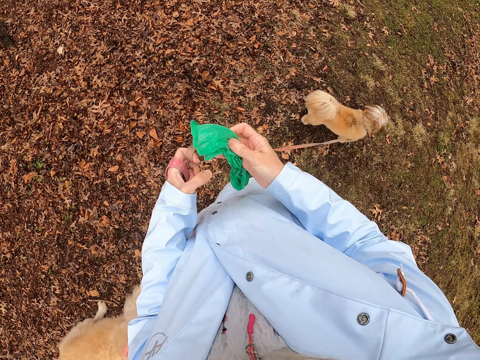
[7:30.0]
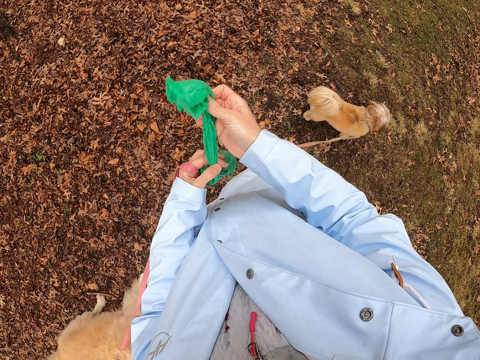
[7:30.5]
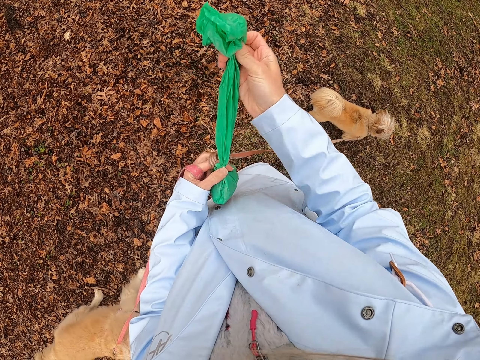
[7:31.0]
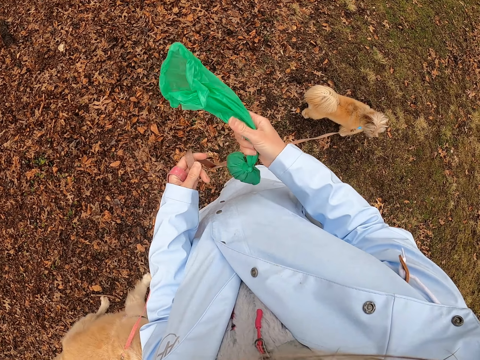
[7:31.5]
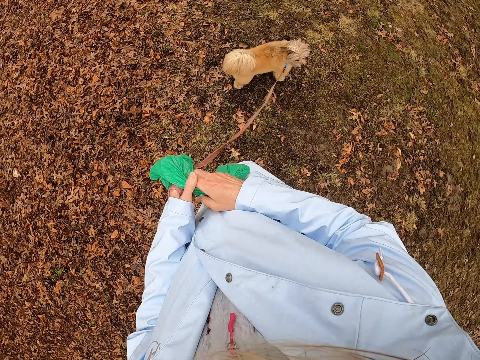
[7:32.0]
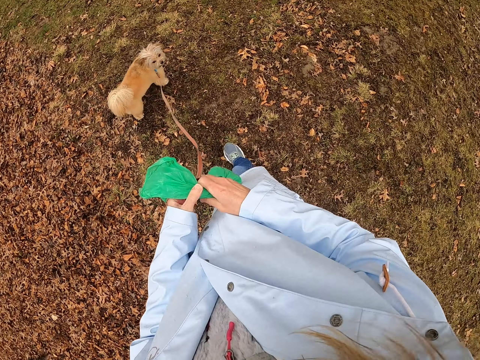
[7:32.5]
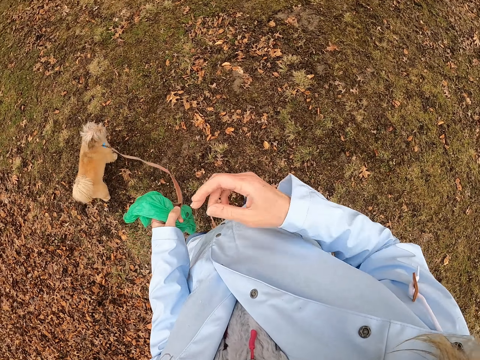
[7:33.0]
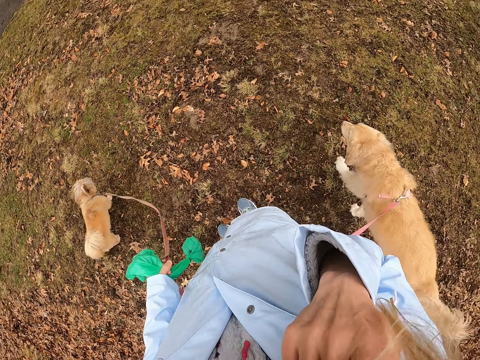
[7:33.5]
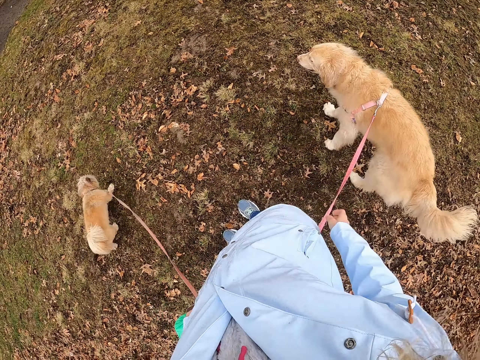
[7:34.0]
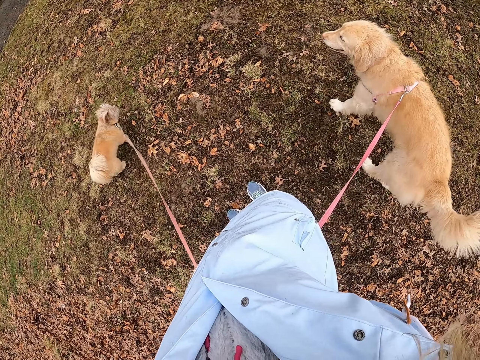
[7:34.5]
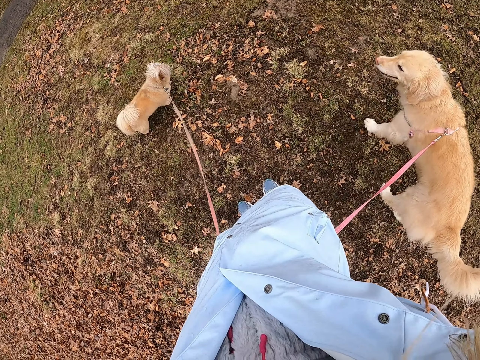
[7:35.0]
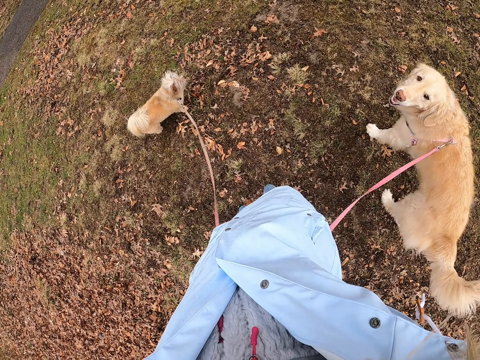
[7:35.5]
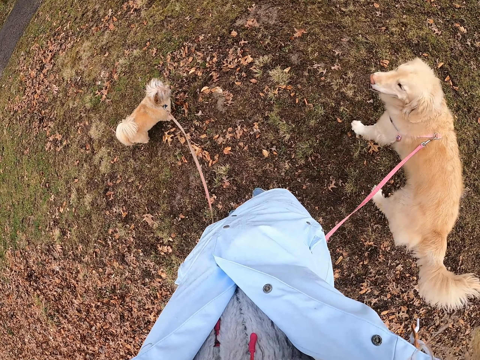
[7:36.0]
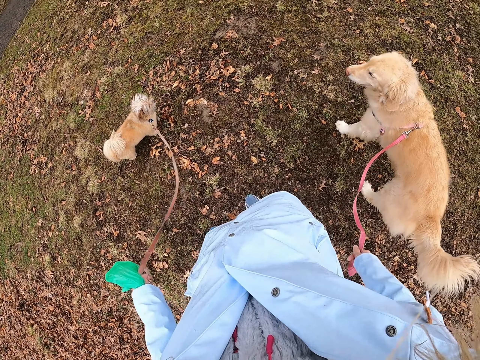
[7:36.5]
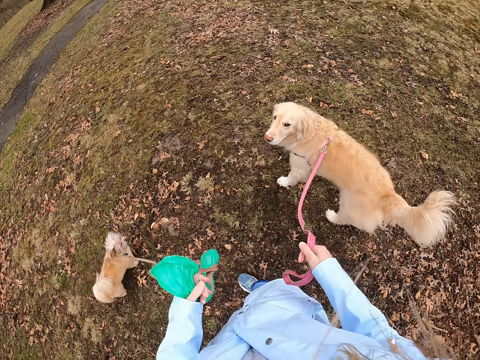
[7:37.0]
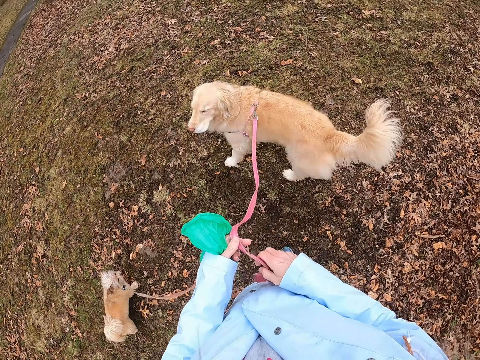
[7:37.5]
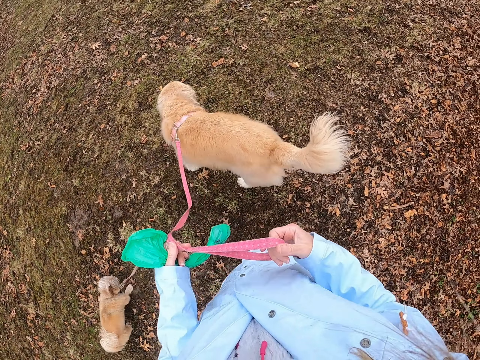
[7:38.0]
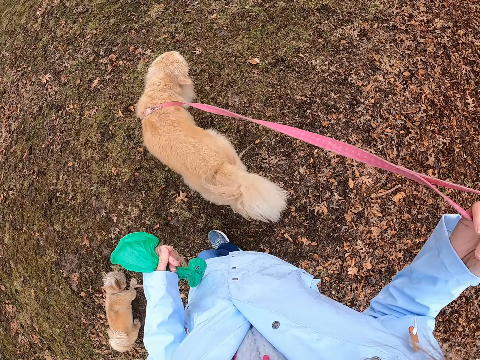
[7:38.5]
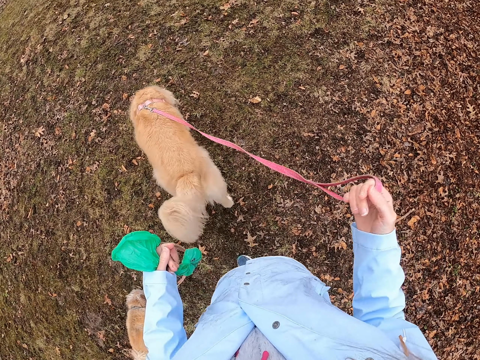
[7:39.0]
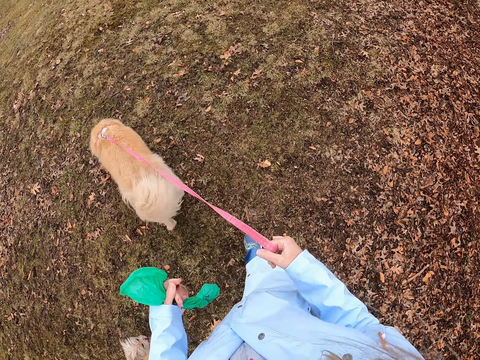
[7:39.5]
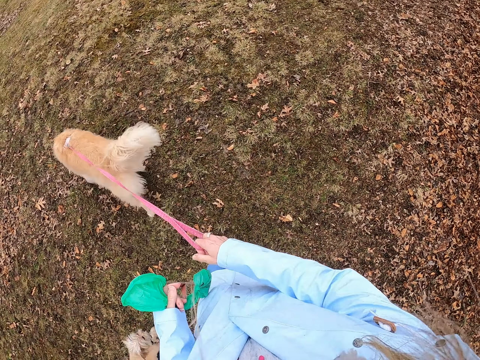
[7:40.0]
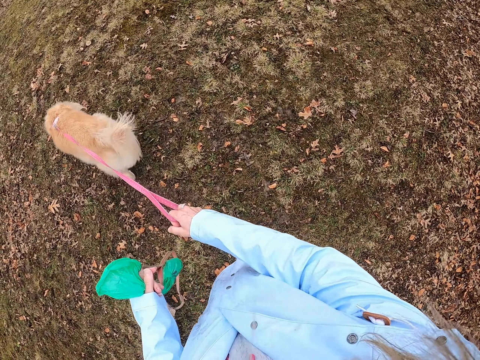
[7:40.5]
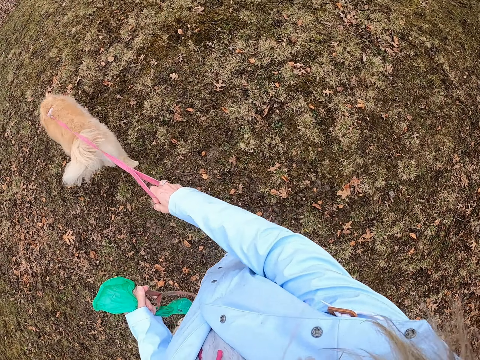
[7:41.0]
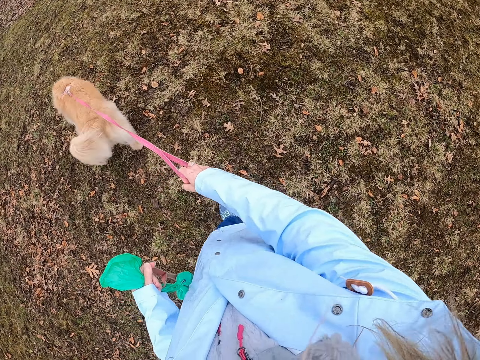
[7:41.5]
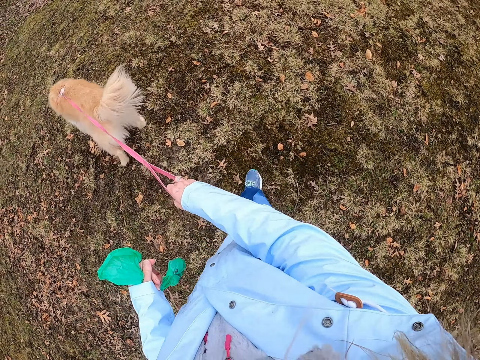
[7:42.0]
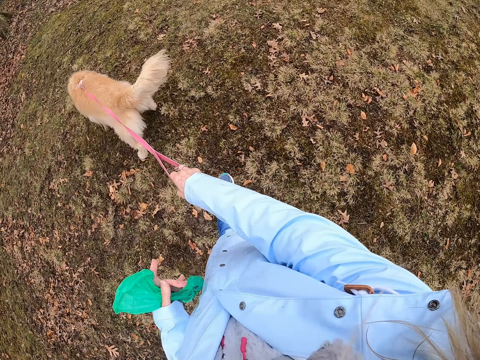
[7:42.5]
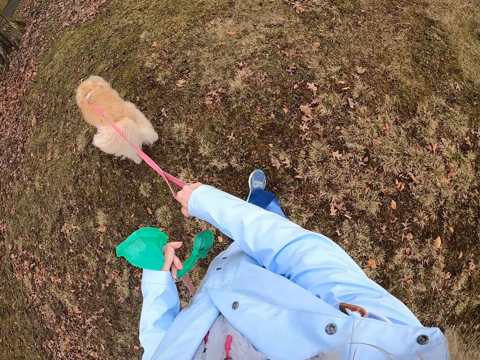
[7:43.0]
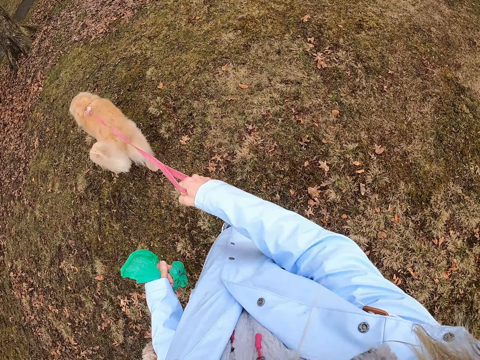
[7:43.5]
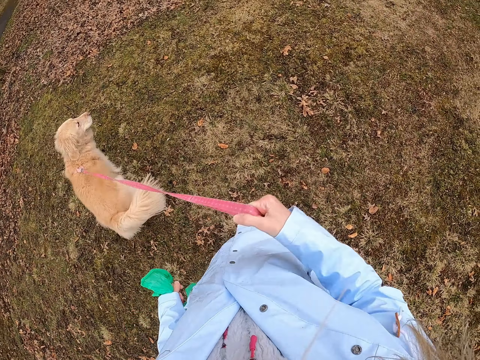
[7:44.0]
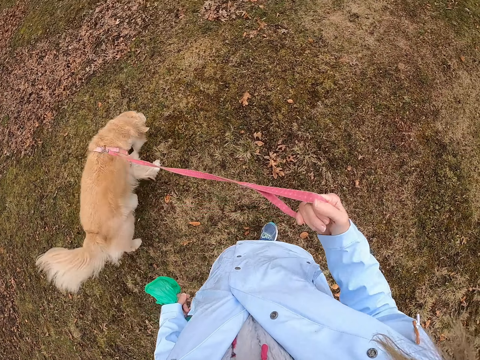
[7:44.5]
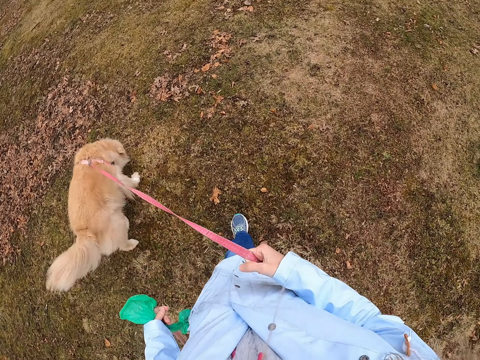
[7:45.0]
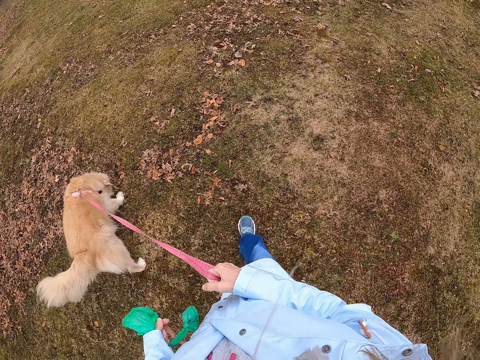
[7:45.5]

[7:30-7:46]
The camera wearer walks on a grass area holding dogs.

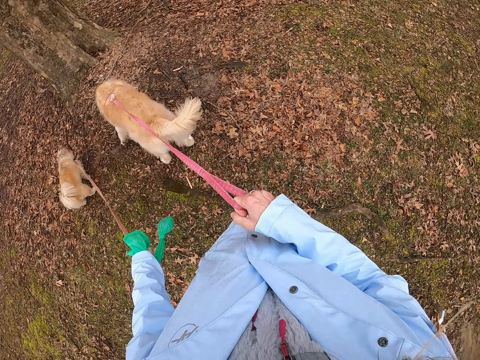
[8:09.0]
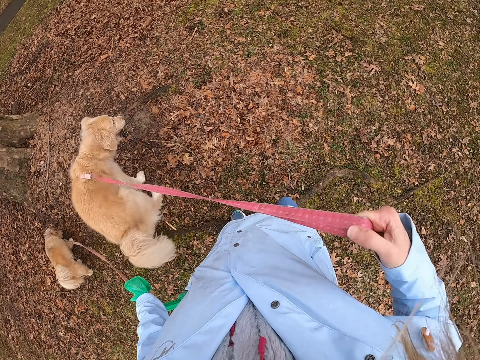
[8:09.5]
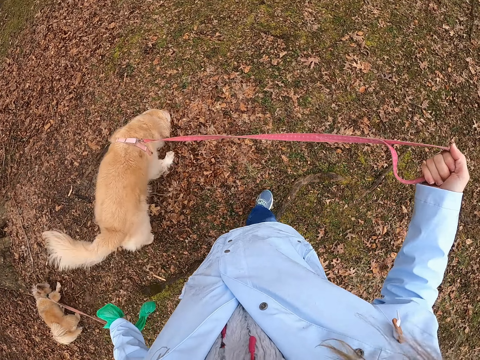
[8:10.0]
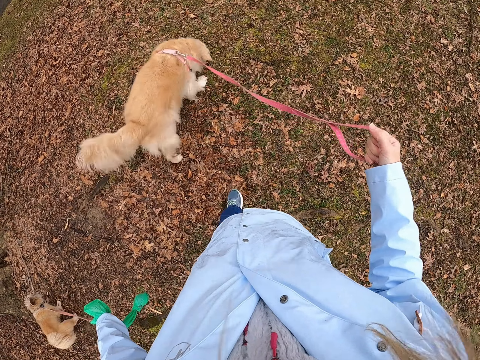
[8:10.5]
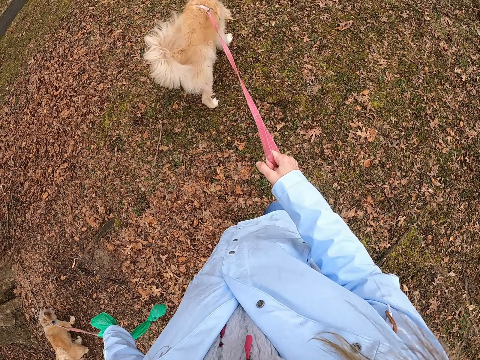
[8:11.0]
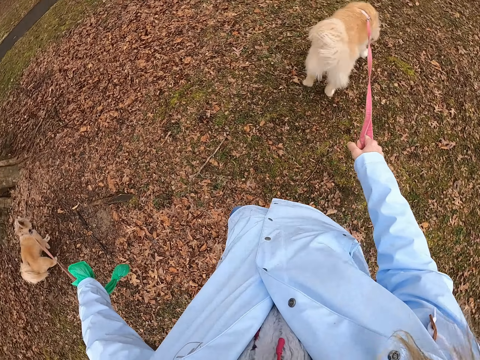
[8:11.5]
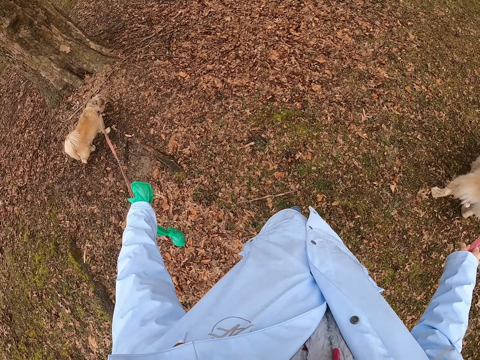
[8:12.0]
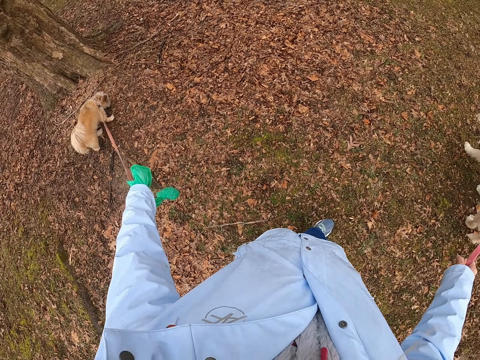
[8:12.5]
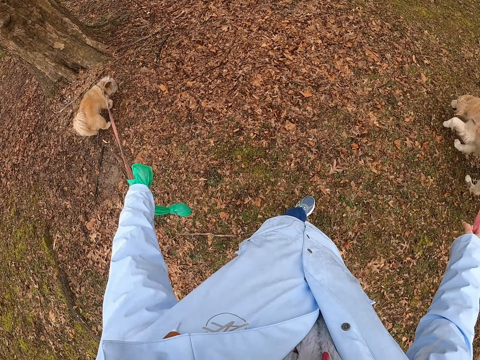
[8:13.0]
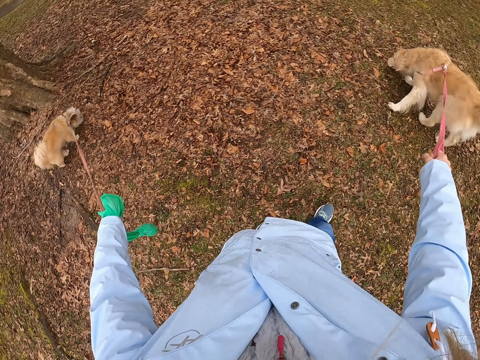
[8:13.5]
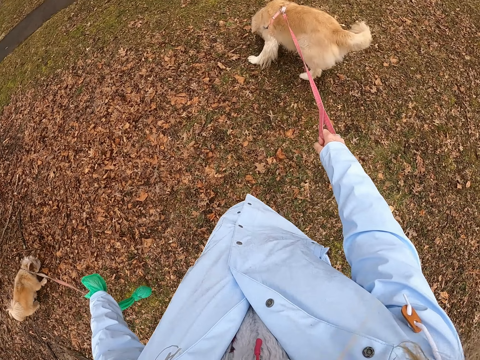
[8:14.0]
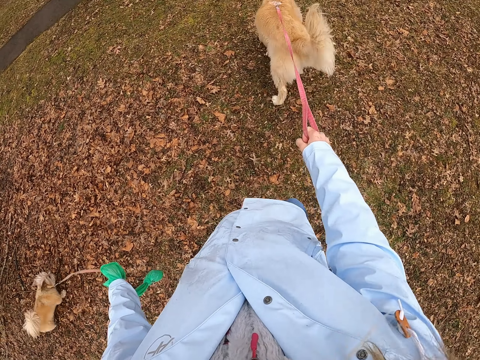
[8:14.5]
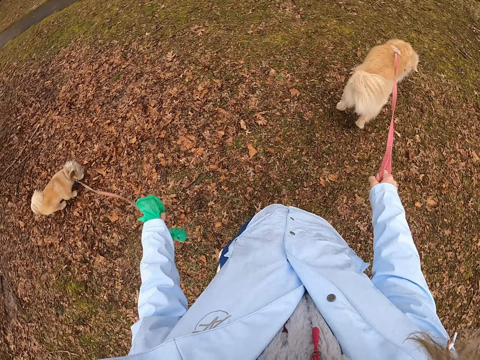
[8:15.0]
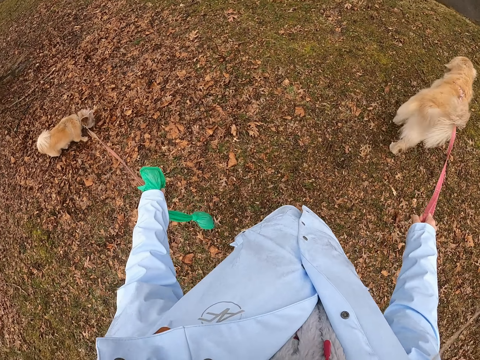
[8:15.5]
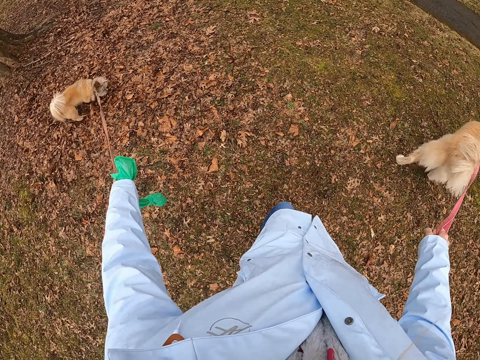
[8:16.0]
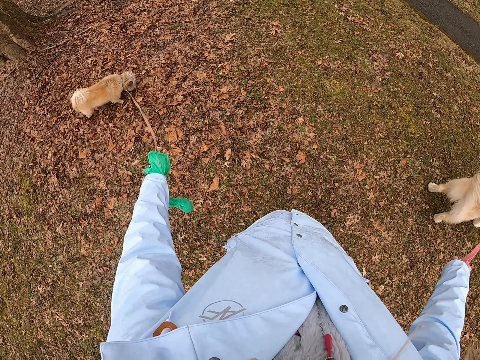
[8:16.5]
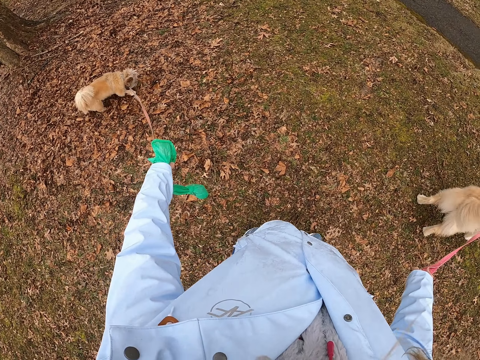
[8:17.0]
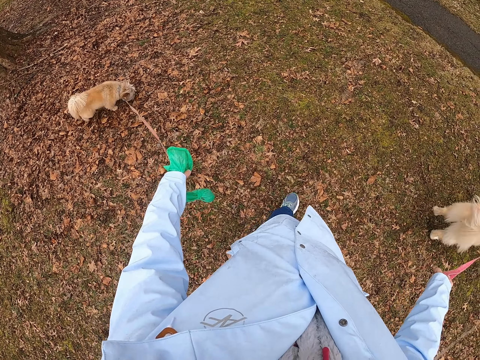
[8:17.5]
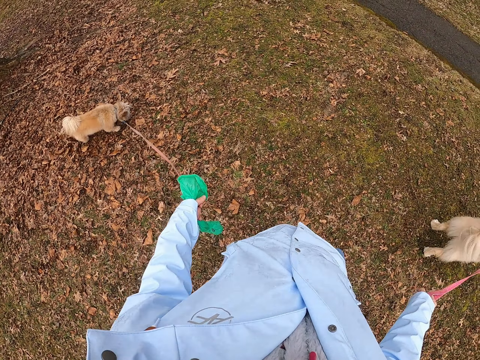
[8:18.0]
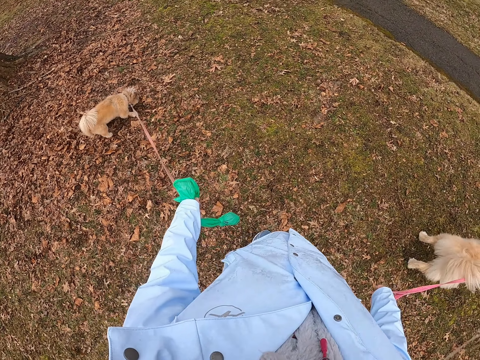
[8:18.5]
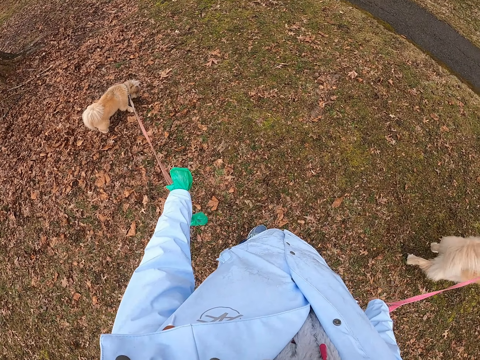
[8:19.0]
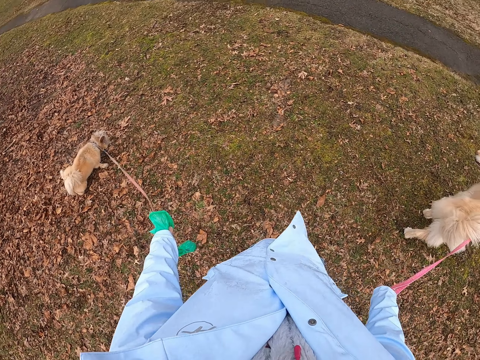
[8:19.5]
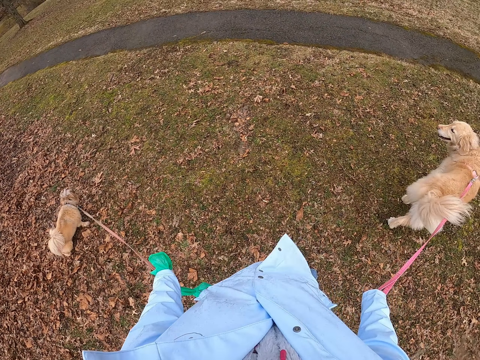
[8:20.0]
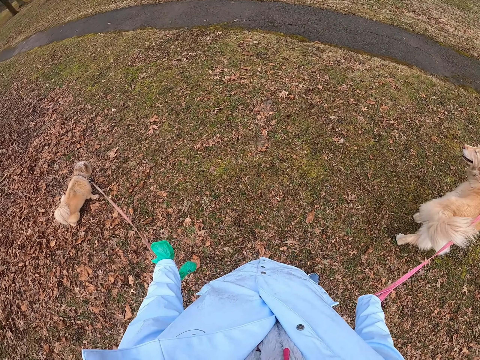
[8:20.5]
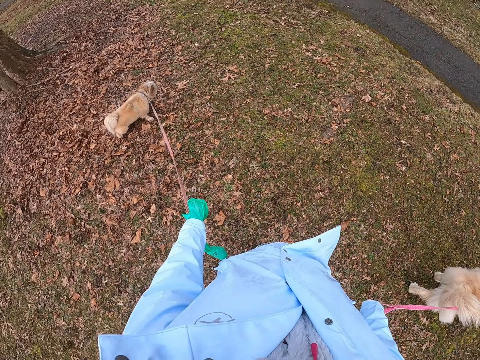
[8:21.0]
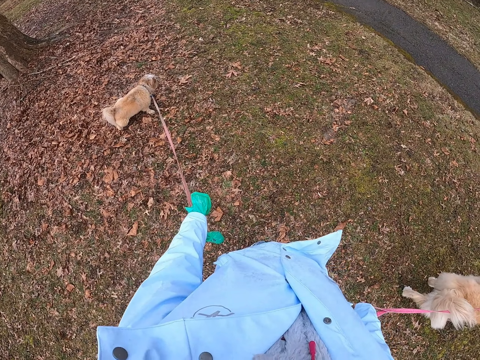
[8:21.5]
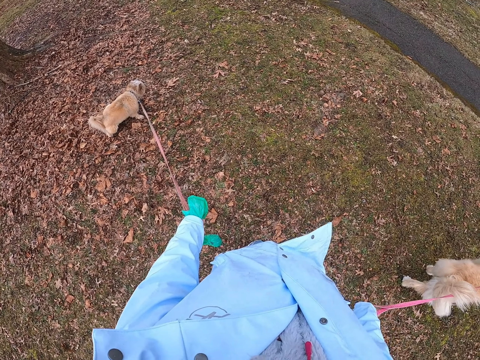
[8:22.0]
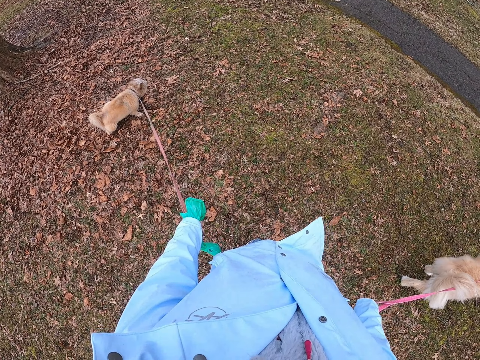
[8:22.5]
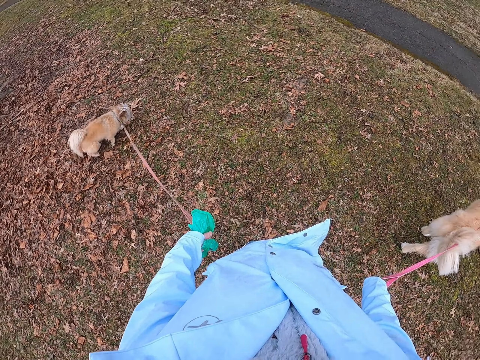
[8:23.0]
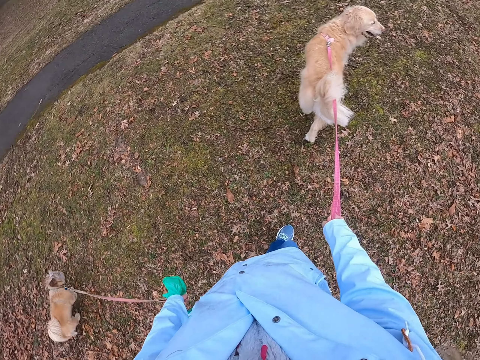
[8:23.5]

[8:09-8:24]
The camera wearer stands. They walk with the dog. They stand on the grass holding dogs.
